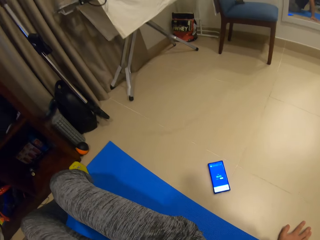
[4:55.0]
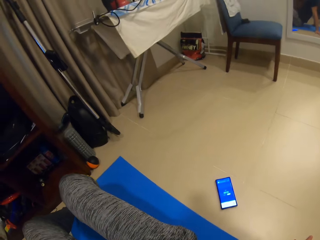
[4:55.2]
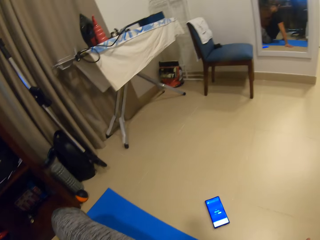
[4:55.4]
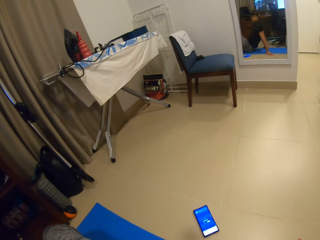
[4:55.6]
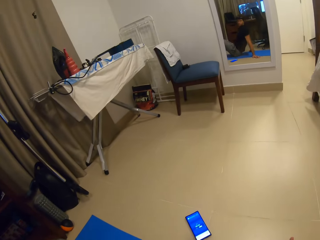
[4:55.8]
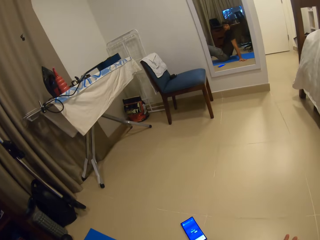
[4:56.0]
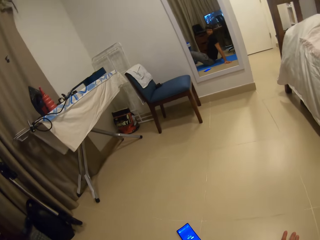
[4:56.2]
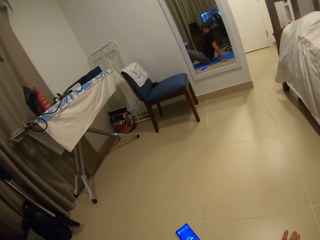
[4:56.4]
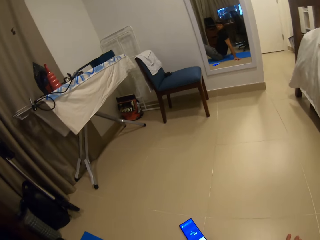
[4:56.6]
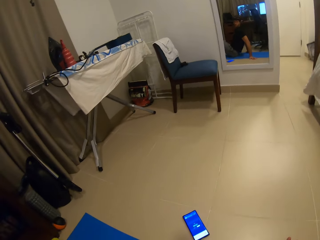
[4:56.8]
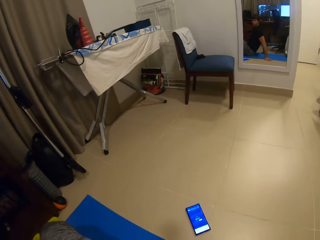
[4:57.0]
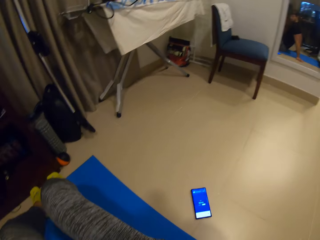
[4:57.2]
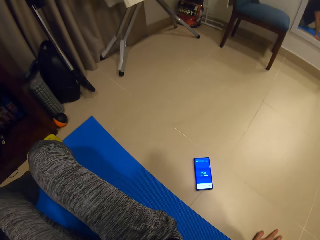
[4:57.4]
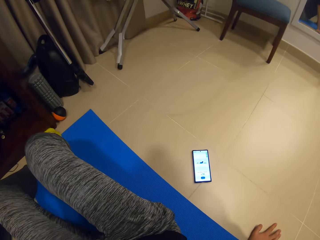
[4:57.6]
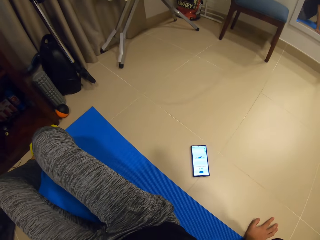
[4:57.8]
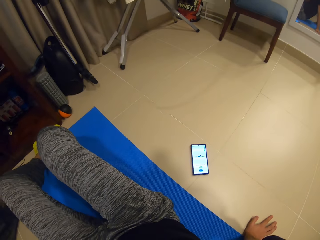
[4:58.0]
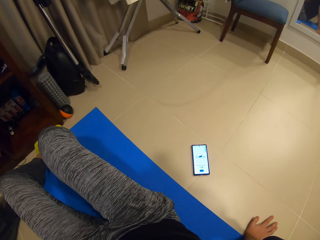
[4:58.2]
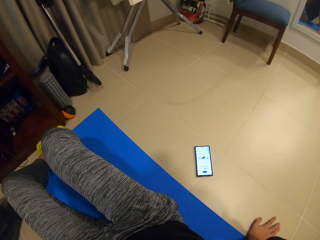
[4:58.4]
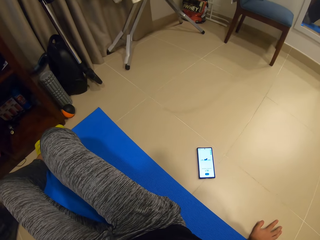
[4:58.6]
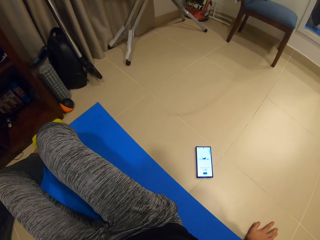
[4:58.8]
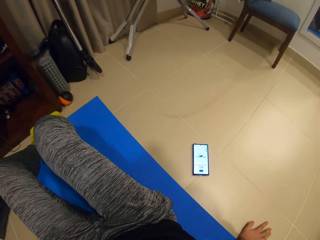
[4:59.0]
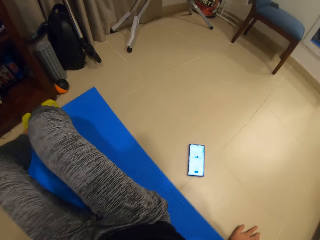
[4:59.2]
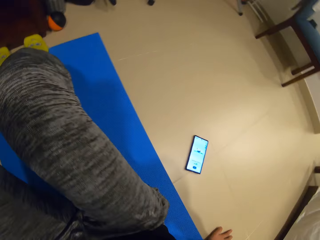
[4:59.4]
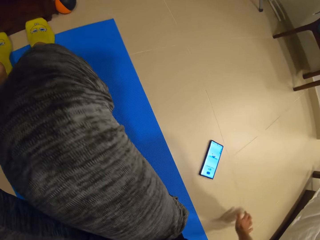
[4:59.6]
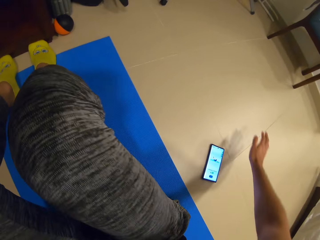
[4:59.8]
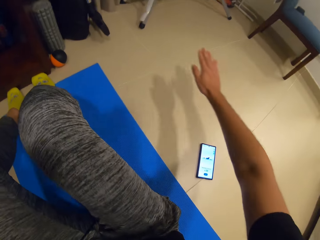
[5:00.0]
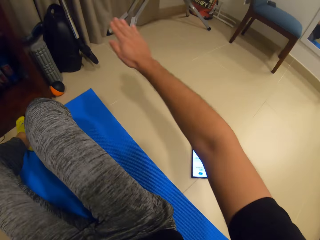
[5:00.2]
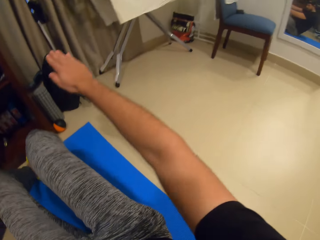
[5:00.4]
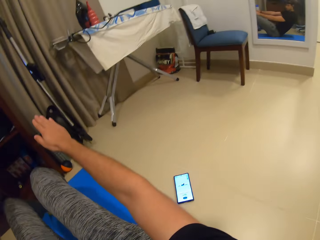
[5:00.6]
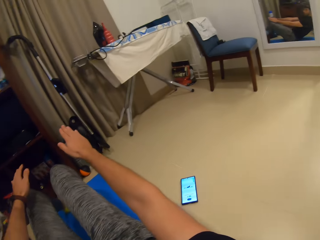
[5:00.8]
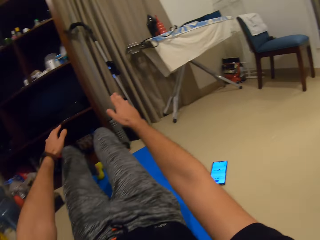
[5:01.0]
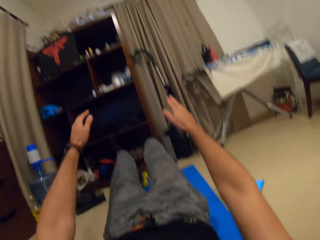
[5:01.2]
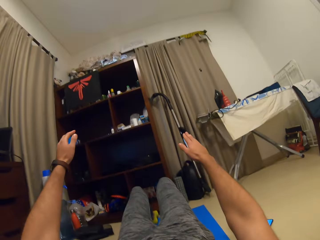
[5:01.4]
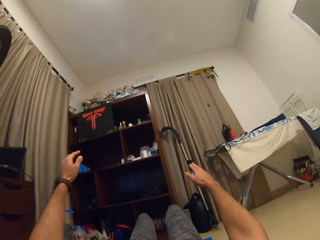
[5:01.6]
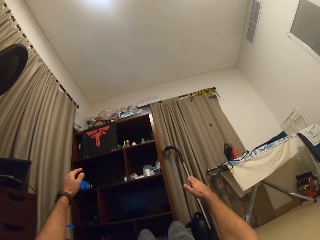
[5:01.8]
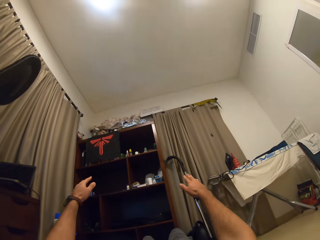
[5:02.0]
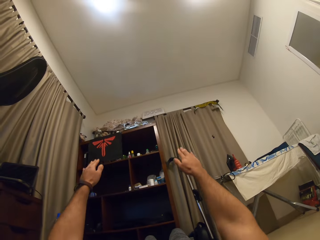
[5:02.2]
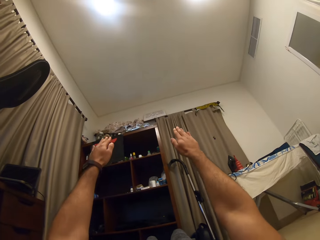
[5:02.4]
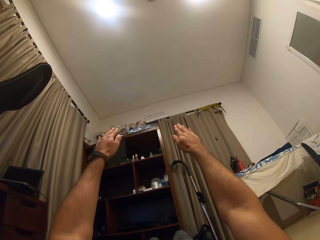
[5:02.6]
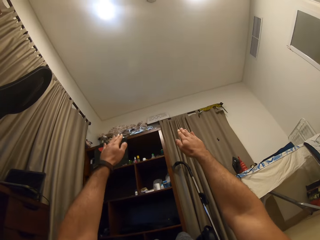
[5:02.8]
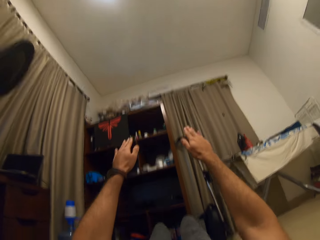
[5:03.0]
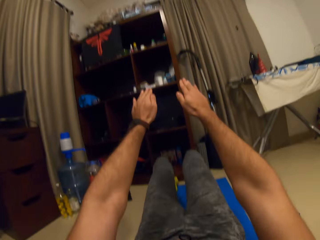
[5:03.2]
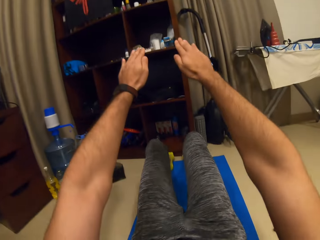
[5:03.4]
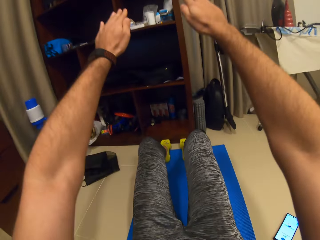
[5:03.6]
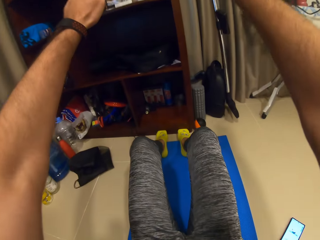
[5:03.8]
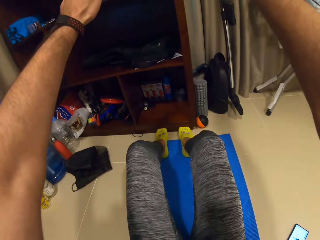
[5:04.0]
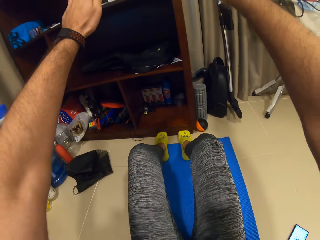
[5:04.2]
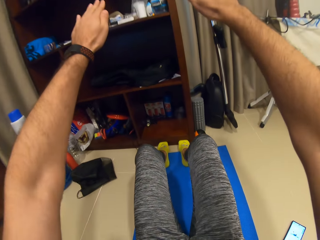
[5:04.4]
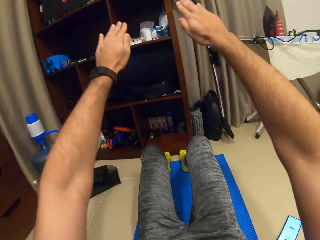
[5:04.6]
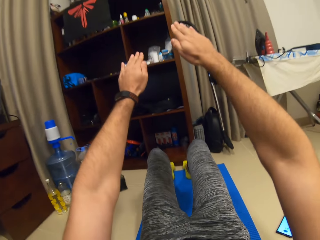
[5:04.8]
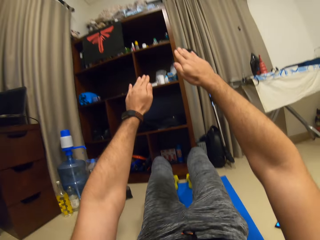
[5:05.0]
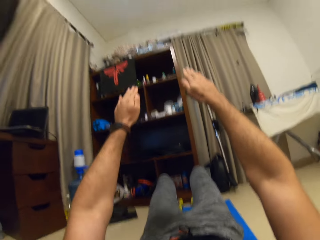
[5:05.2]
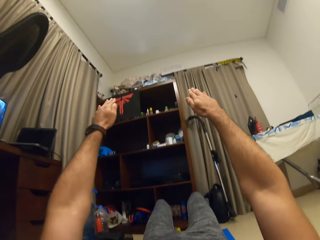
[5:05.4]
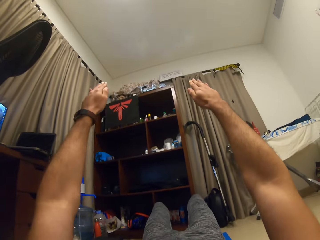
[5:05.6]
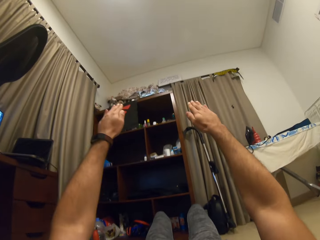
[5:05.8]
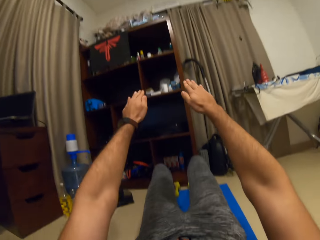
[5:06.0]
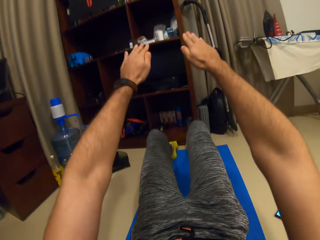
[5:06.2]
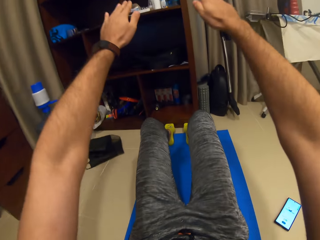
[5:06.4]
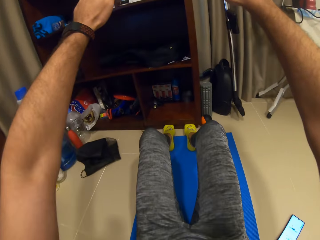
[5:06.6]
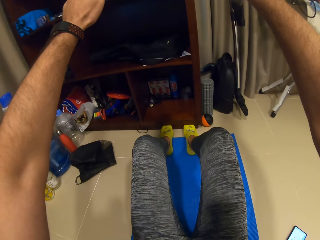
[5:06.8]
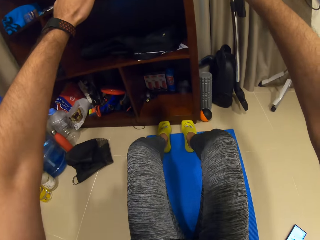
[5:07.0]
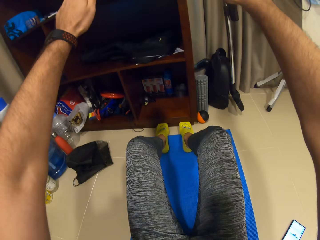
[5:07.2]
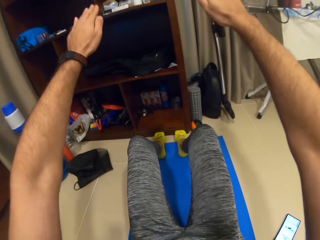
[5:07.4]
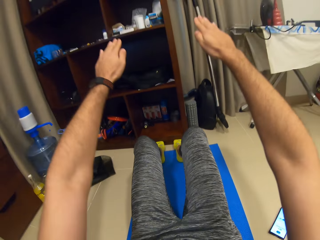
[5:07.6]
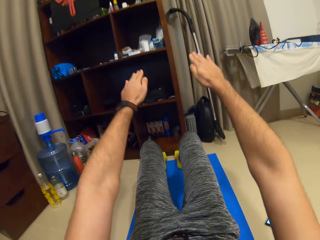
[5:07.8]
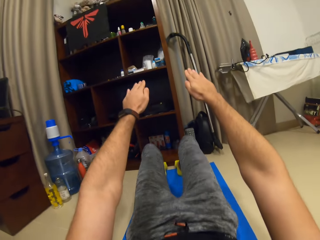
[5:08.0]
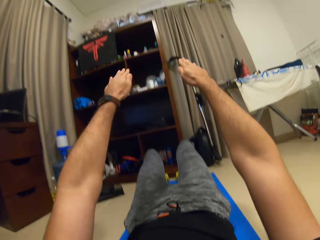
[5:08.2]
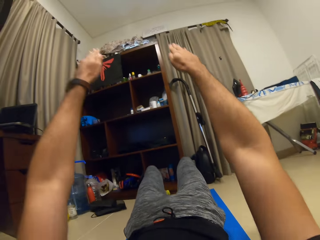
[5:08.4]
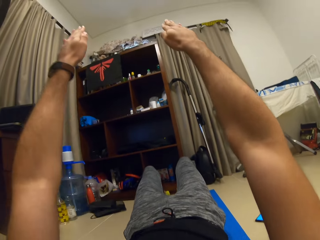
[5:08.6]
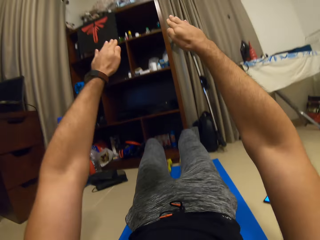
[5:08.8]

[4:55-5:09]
The camera wearer moves around the gym mat. They look around. They move their hands forward. They move around the gym mat. They move their hands forward. They work out on the gym mat.

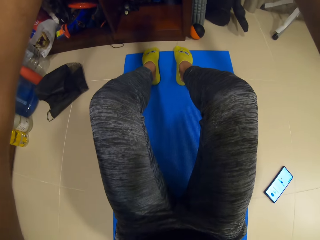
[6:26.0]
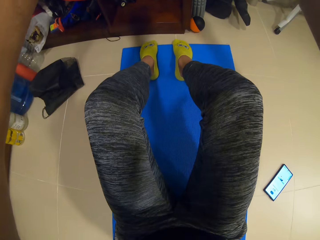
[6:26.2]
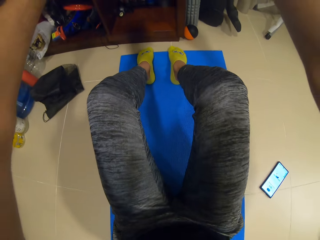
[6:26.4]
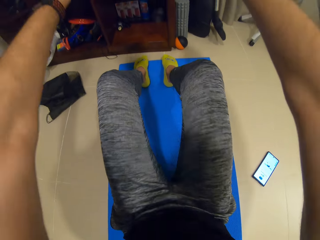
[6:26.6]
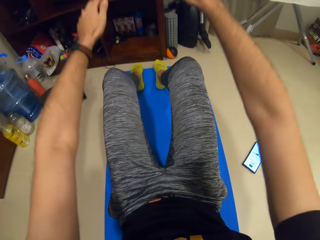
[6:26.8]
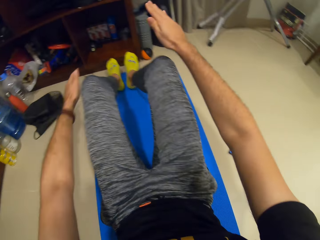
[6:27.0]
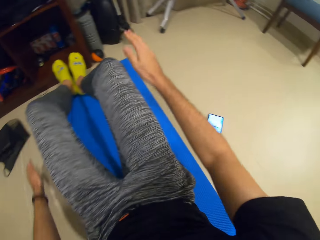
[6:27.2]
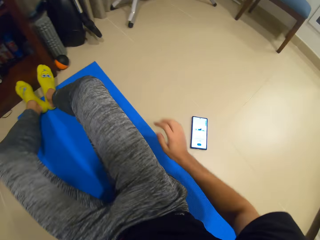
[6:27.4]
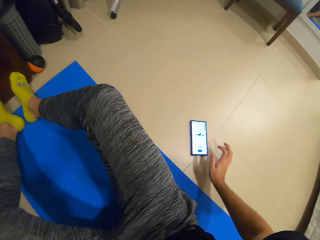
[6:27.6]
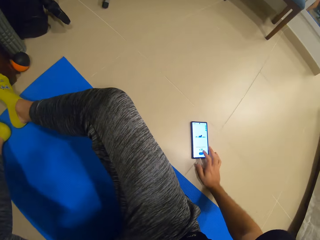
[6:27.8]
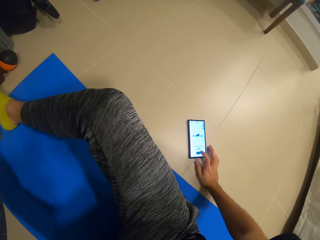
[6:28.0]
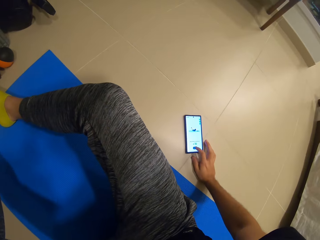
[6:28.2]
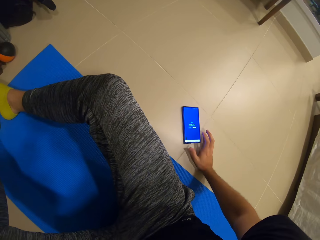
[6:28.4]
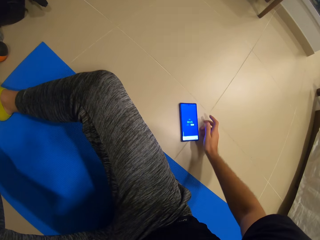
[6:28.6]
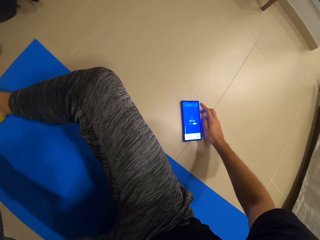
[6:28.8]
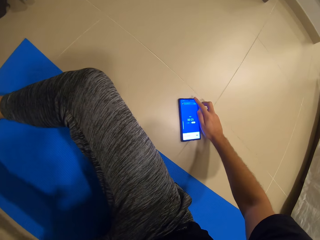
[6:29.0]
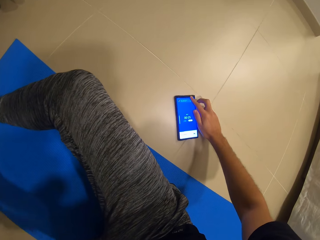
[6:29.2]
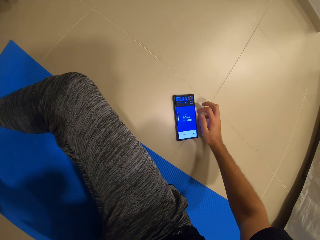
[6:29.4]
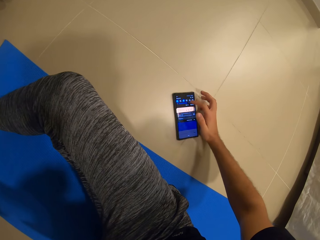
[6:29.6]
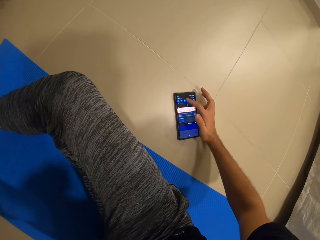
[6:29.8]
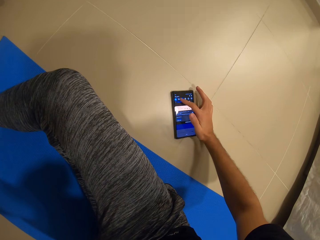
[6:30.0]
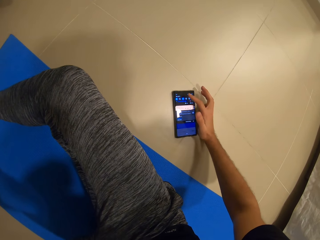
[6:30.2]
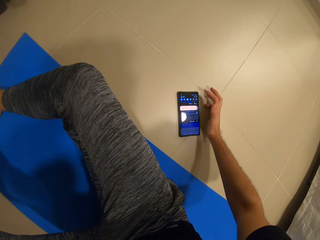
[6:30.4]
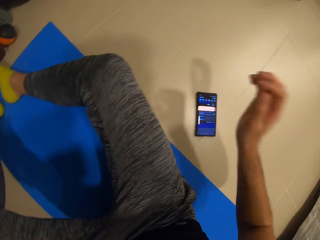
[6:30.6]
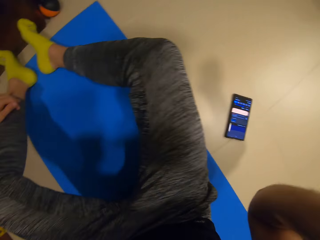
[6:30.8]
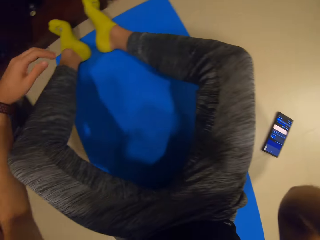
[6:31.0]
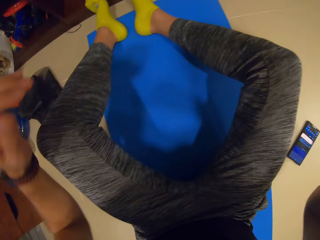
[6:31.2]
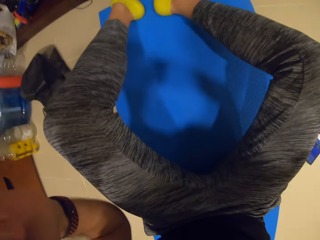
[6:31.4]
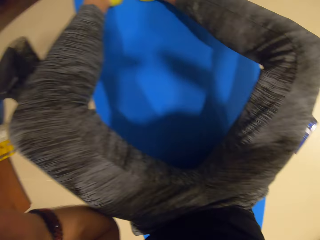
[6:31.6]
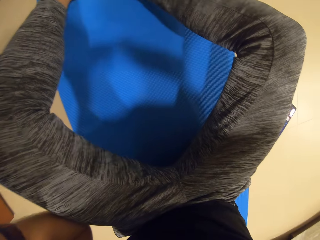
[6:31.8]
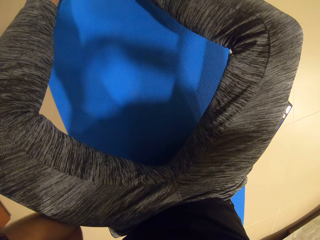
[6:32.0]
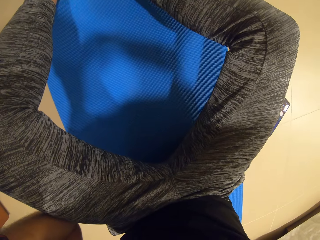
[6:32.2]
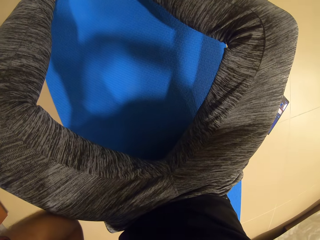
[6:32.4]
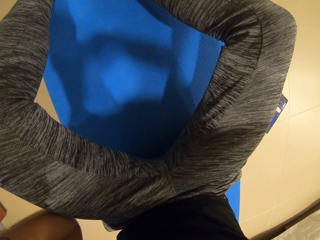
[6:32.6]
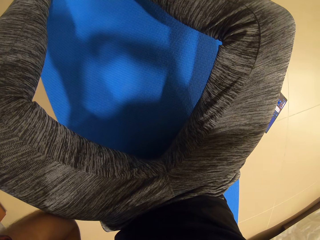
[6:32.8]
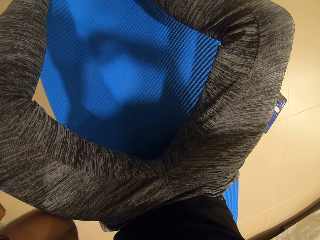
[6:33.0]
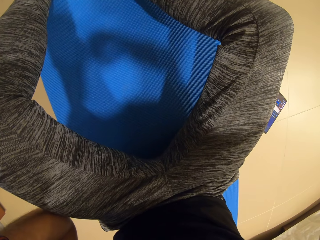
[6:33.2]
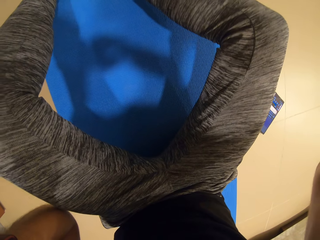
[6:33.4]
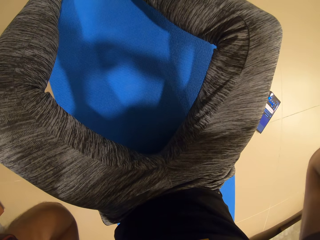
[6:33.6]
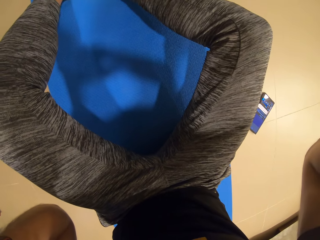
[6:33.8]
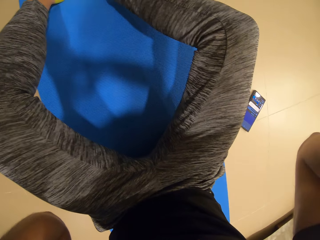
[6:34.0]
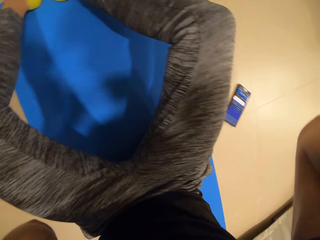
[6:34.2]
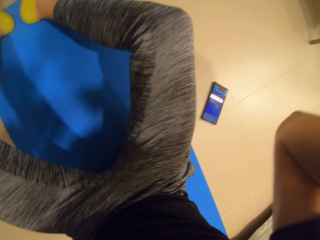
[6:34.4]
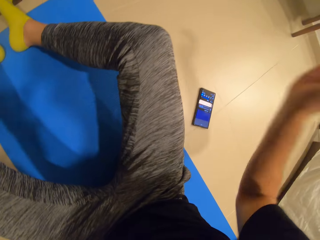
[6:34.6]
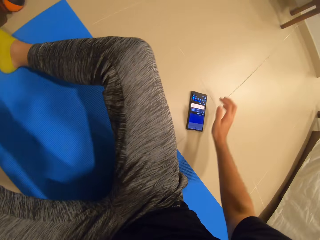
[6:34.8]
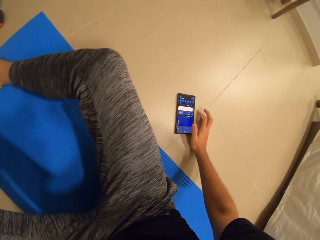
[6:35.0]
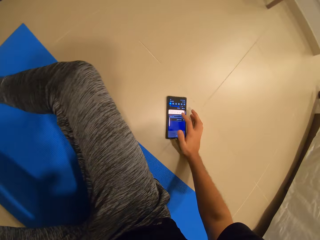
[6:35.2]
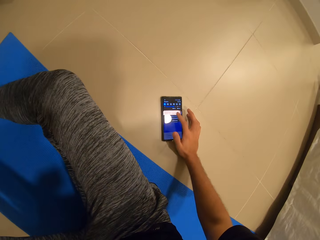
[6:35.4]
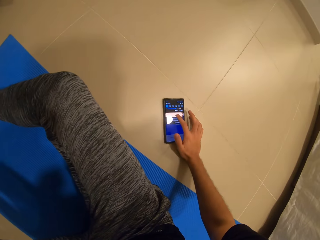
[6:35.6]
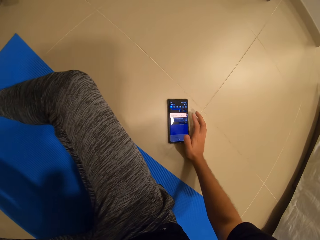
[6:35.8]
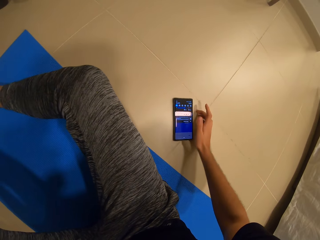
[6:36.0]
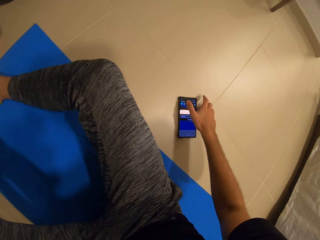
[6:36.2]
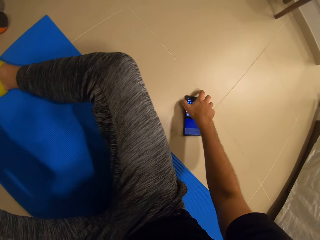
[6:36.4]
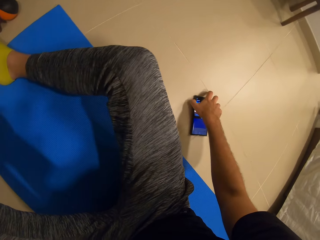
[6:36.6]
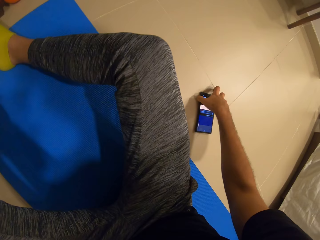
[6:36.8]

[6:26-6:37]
The camera wearer relaxes on the gym mat. He operates a mobile phone. He touches the phone on the floor with his right hand. He moves his hand upwards. He puts his hands on the head. He plays music on the phone with his right hand.
